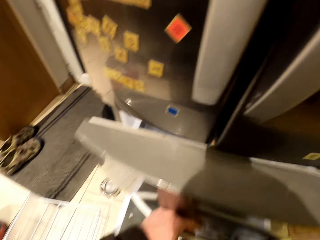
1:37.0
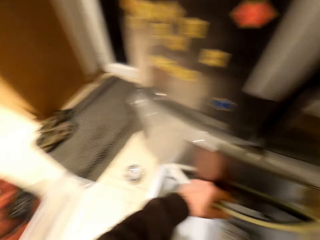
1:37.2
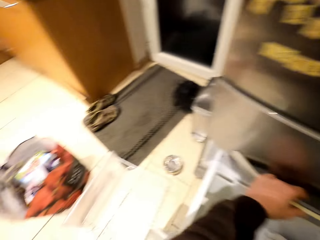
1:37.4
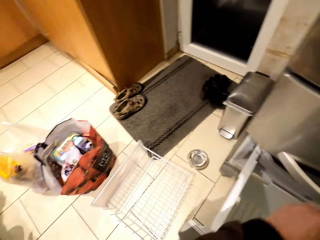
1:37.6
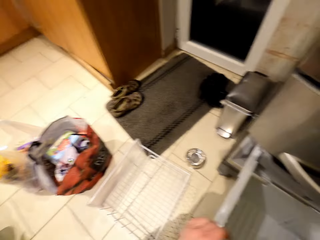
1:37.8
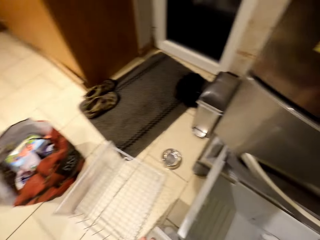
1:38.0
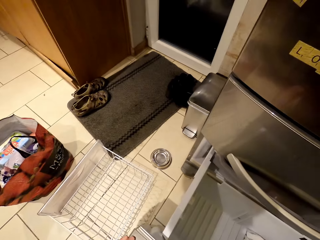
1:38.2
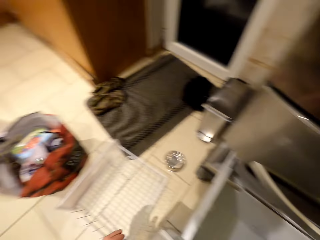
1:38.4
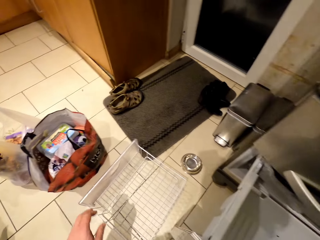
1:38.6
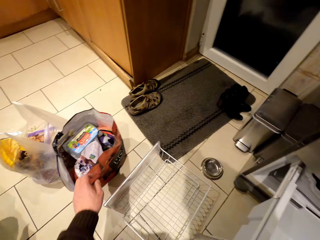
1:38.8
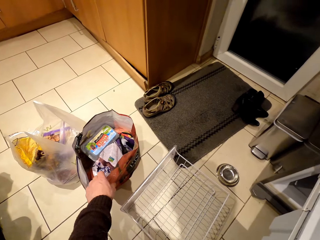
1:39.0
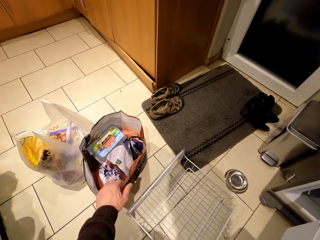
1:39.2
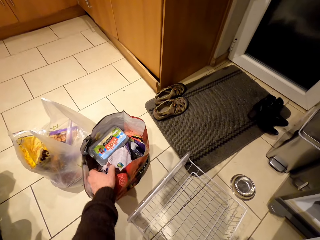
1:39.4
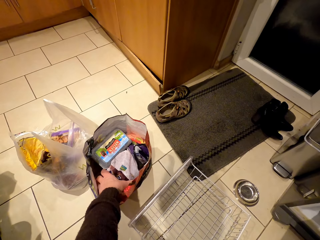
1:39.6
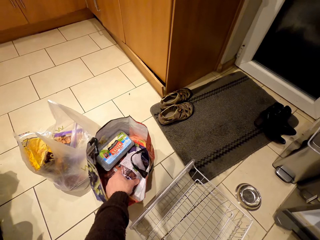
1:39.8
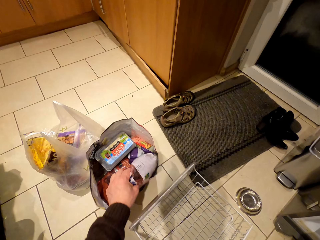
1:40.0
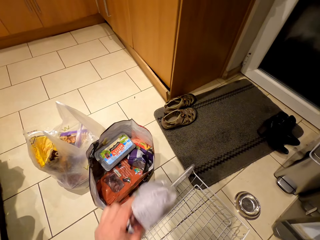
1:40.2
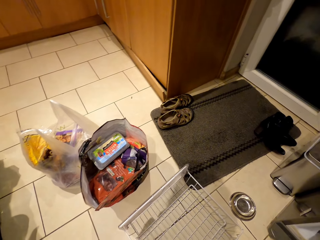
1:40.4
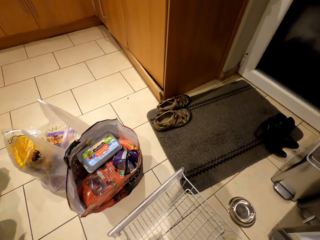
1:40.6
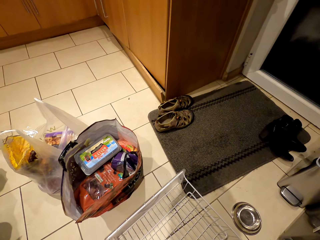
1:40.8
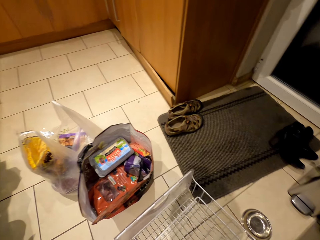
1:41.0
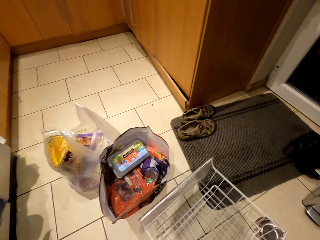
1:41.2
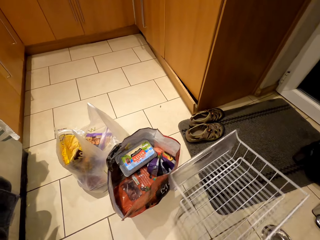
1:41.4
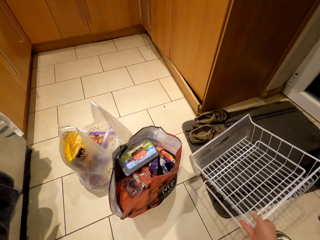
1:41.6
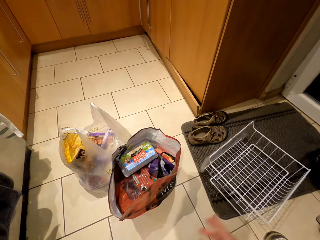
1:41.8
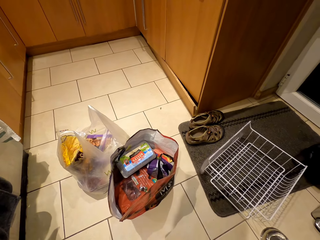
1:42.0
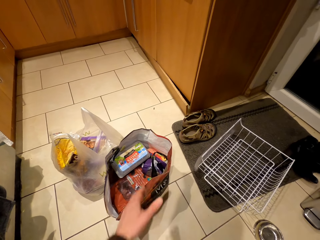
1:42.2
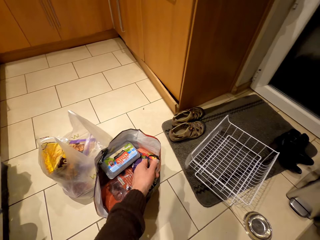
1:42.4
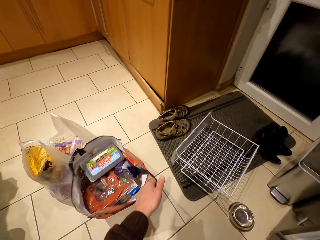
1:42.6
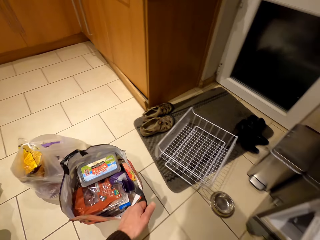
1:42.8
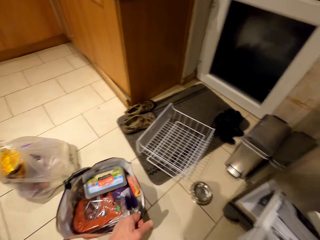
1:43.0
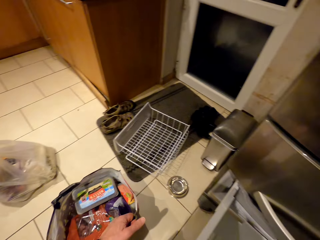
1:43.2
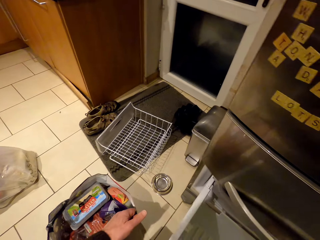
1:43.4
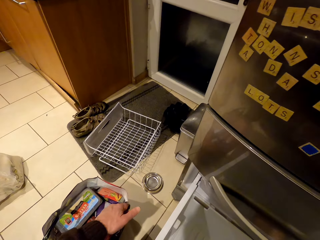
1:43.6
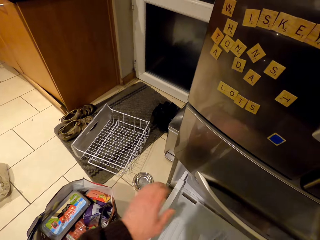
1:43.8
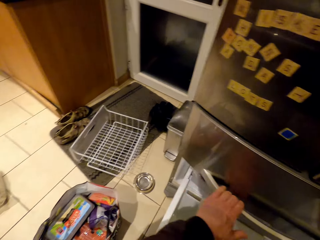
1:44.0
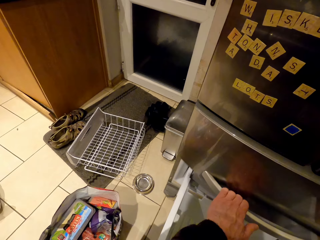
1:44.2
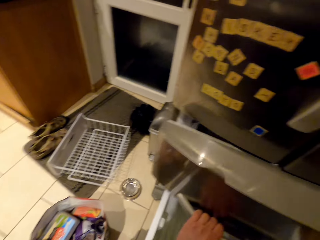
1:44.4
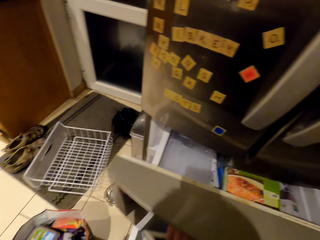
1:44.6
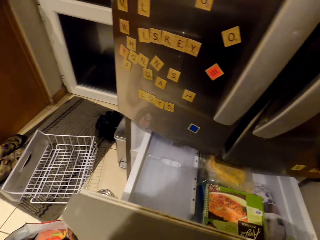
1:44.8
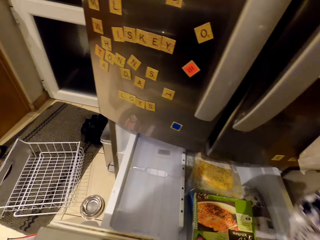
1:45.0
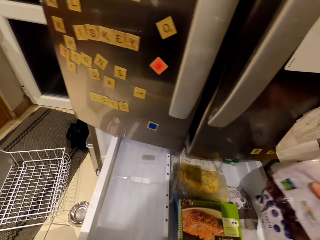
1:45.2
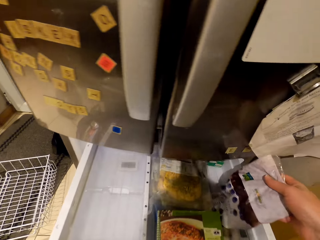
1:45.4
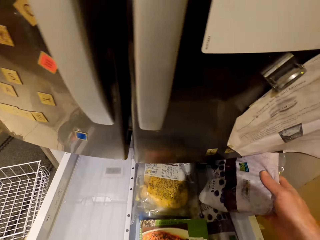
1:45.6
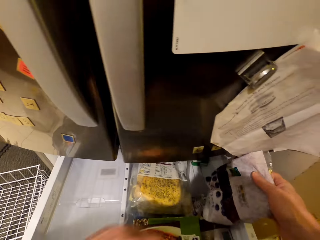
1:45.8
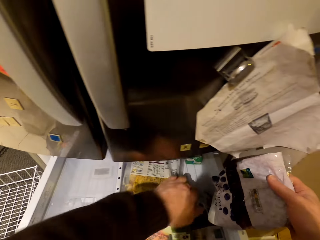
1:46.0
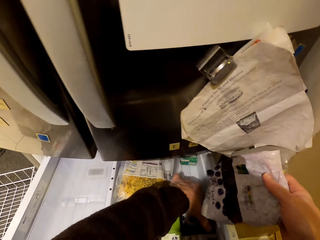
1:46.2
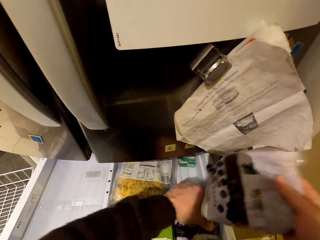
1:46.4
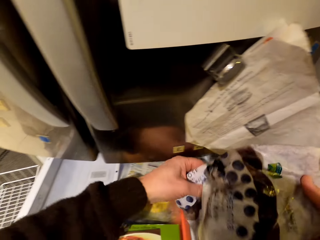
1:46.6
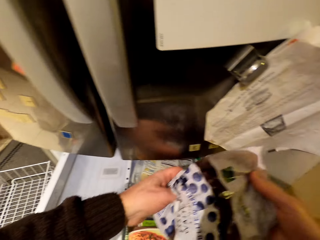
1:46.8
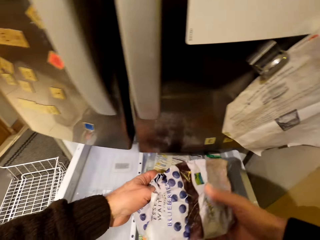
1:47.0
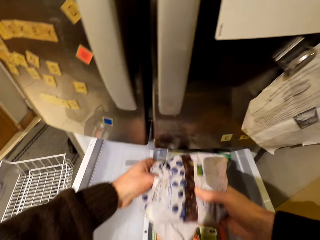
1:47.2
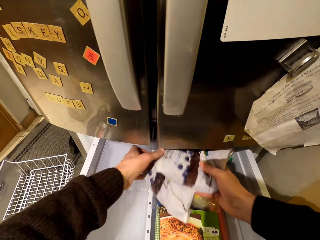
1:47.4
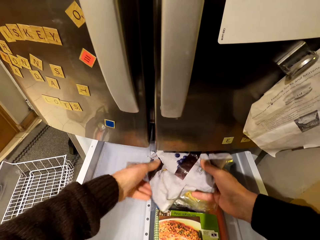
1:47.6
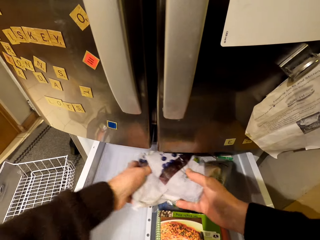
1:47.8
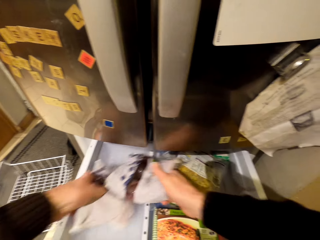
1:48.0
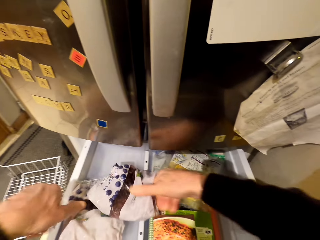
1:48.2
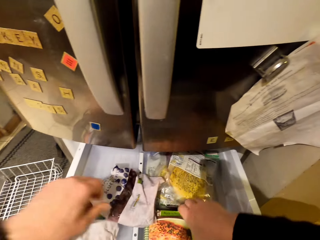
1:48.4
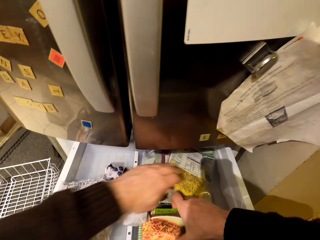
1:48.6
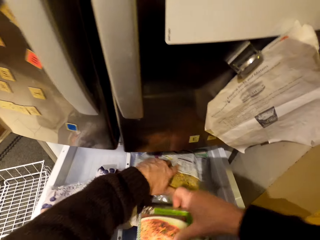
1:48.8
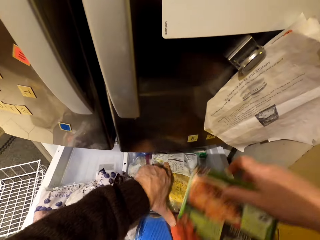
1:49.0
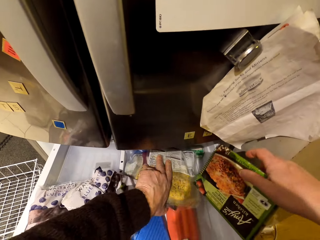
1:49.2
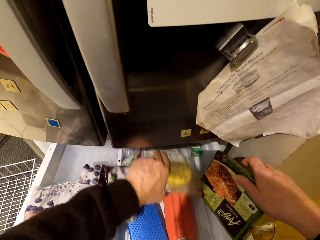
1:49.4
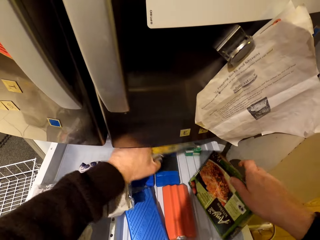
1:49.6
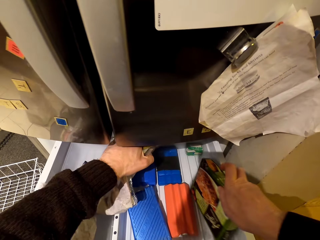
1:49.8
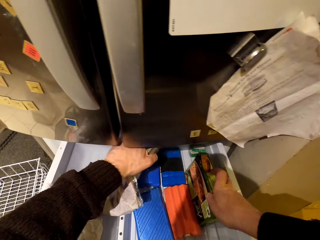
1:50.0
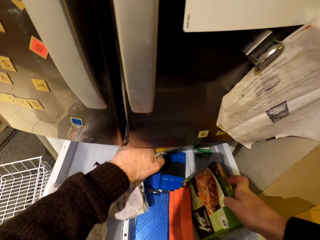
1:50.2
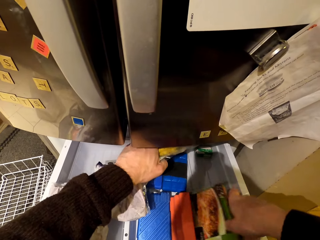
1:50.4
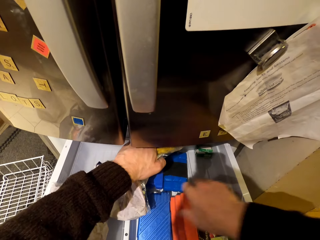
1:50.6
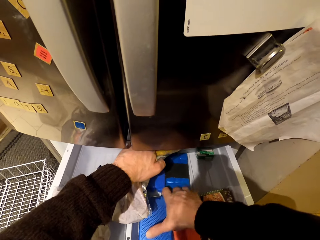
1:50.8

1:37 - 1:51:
The camera wearer closes the fridge. They push the drawer. They move around. They pick up a package of something in a bag. They move the drawer on the floor. They put the tray aside. They drag the bag on the floor closer. They open the fridge, pull the drawer and arrange things in the drawer. They pick up a package of something in the fridge. They put packages of something in the fridge. They arrange packages of something in the fridge.

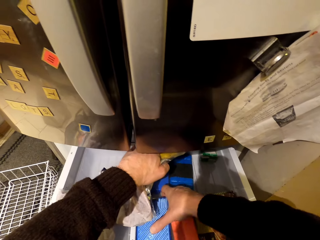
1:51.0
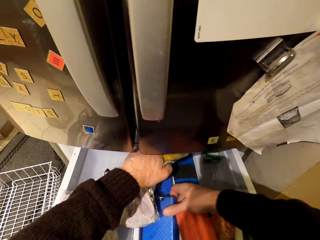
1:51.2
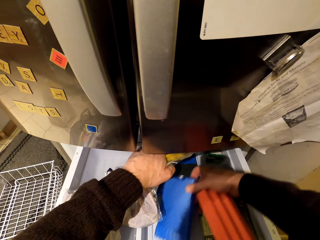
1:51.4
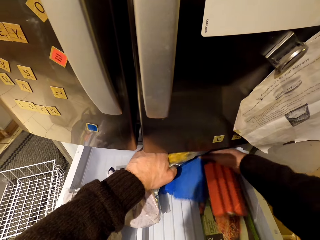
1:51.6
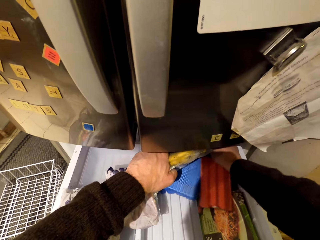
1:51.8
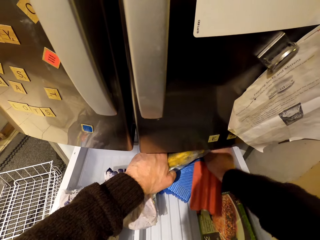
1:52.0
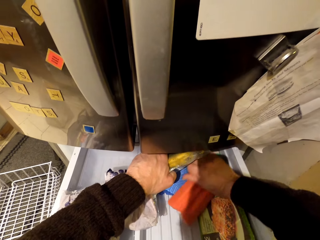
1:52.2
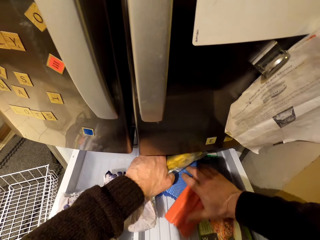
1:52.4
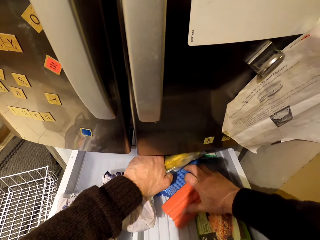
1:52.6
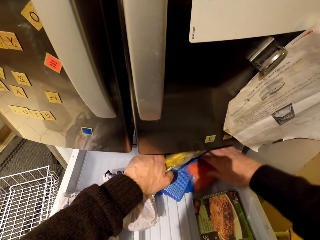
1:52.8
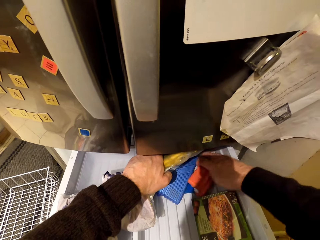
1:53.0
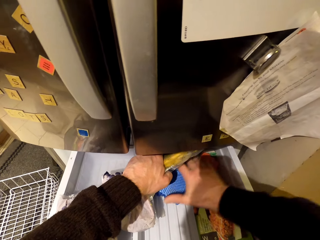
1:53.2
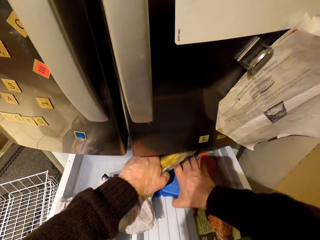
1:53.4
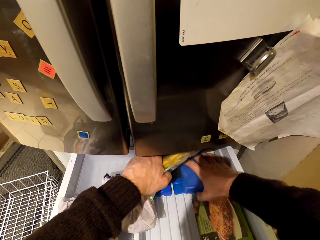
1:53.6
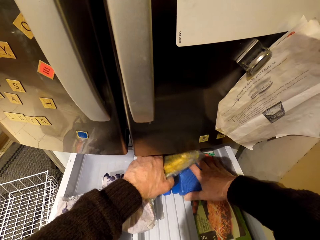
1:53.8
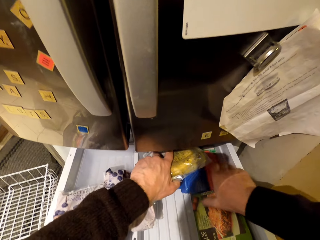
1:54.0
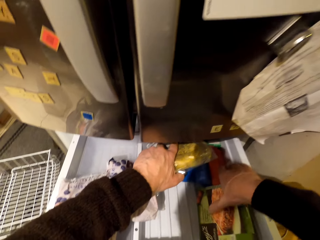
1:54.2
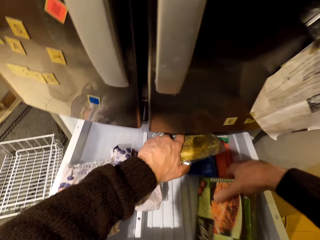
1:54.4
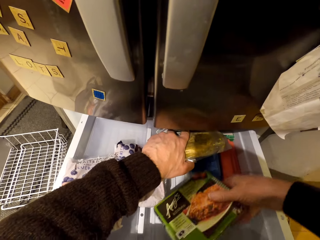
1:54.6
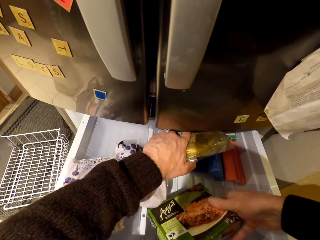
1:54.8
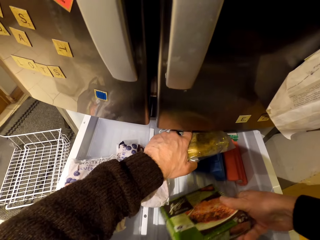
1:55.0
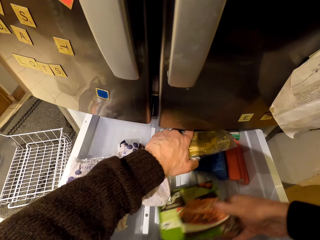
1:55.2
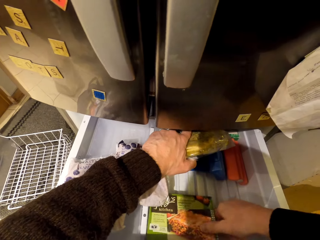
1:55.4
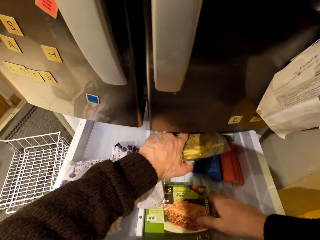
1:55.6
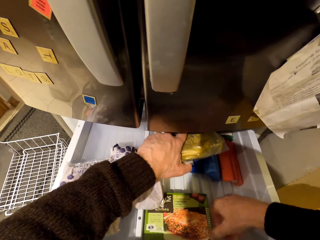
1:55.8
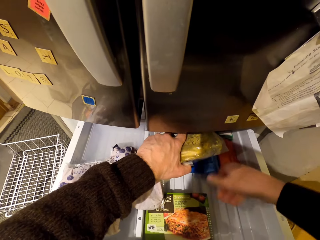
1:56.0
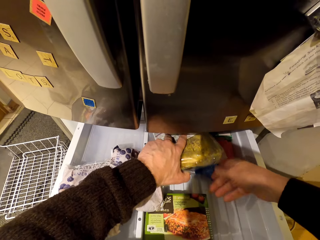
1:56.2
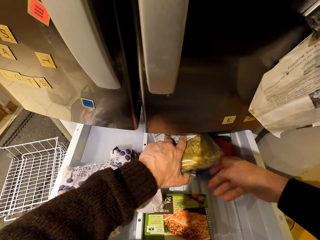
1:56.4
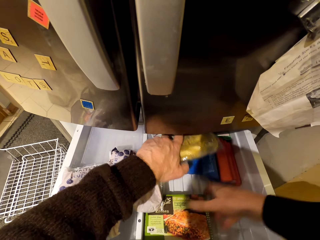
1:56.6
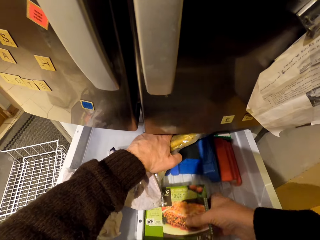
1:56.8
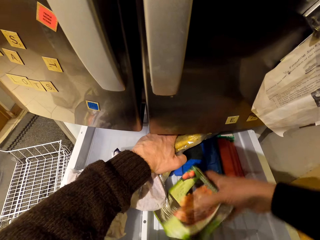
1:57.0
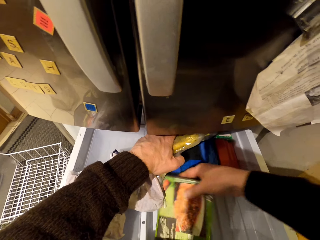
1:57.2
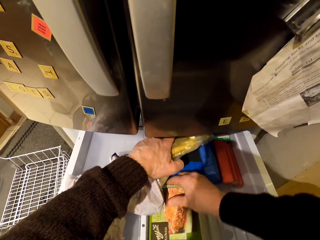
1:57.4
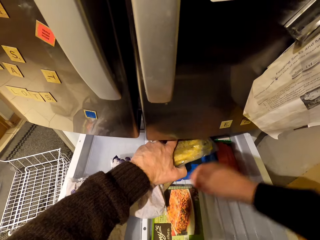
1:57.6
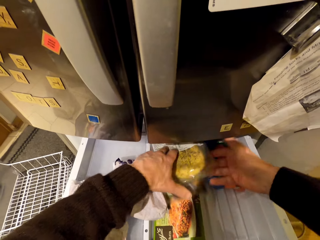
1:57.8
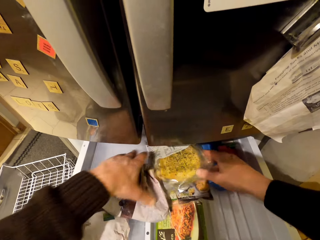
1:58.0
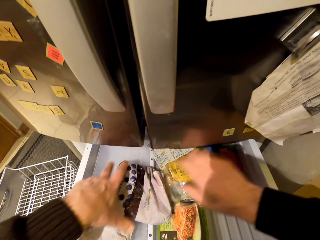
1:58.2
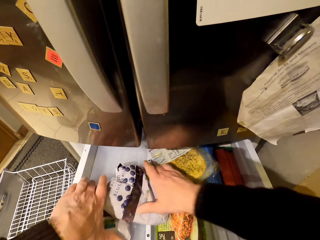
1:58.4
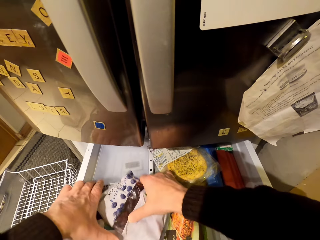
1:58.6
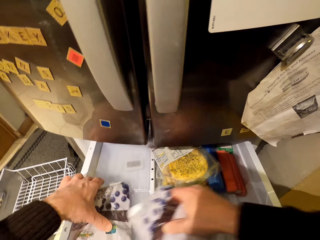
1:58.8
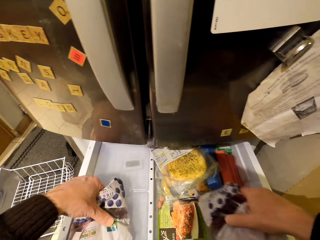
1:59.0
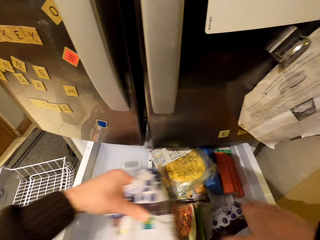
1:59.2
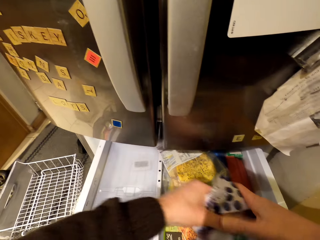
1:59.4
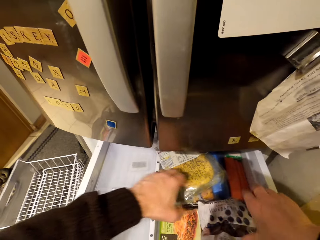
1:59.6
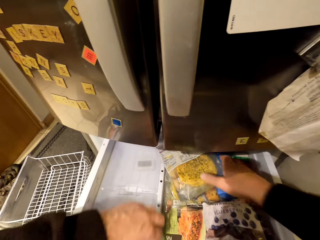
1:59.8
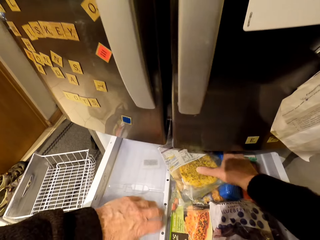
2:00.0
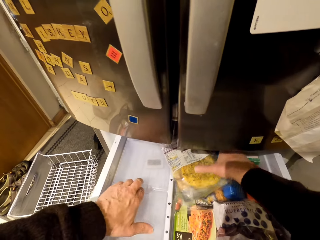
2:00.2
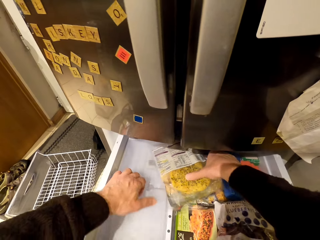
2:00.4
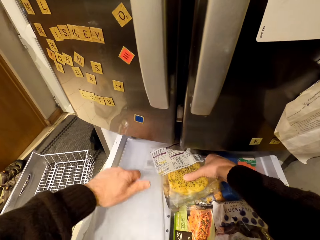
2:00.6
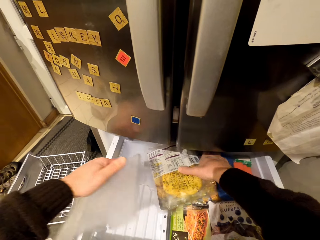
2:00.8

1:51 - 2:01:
The camera wearer arranges something in the fridge. They arrange packages of something in the fridge. They pick up something in the fridge.
